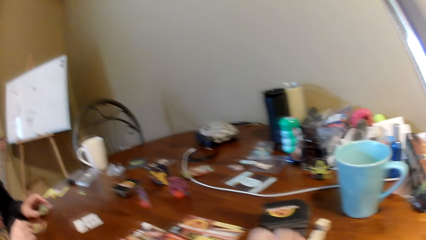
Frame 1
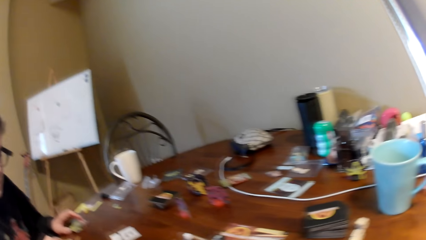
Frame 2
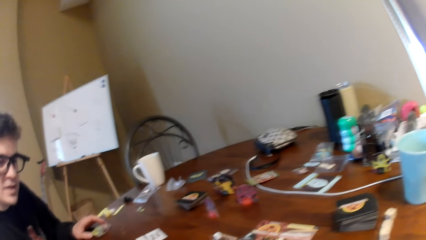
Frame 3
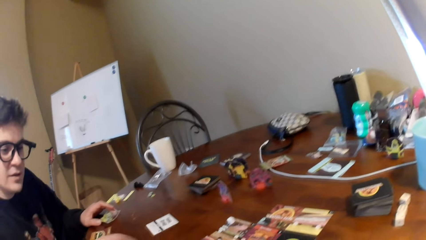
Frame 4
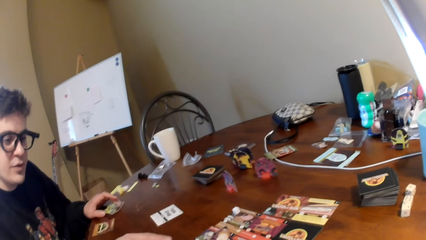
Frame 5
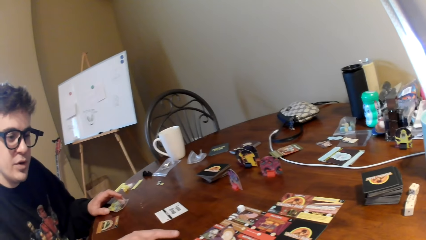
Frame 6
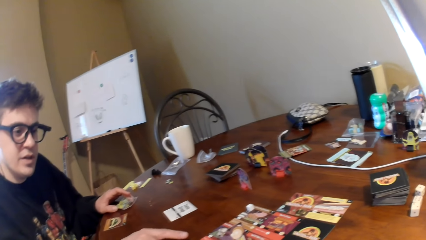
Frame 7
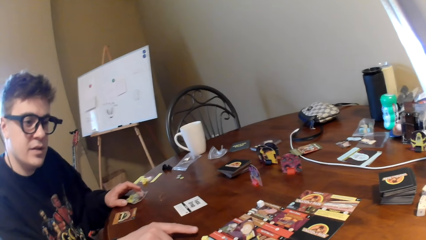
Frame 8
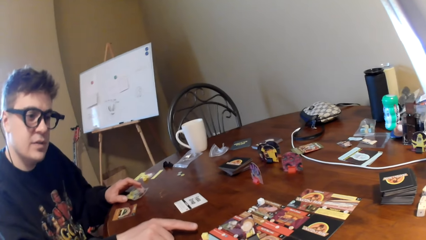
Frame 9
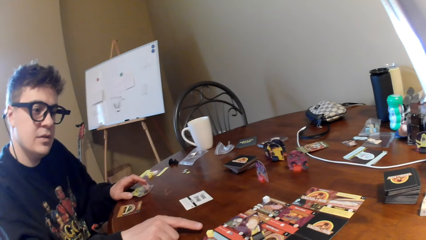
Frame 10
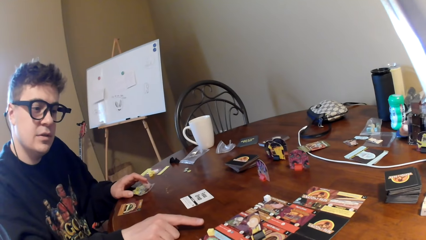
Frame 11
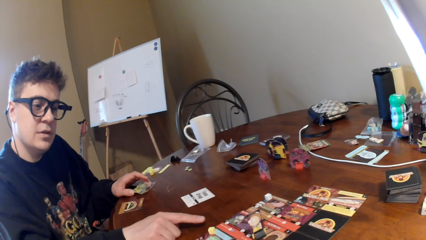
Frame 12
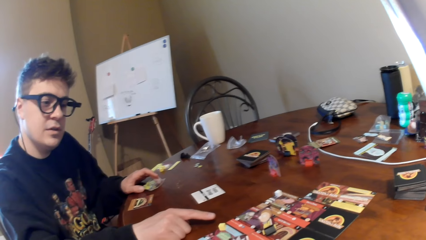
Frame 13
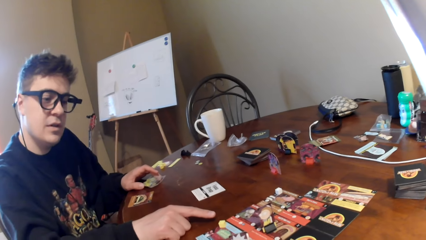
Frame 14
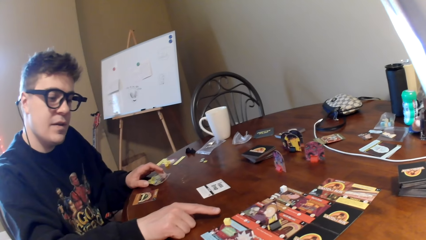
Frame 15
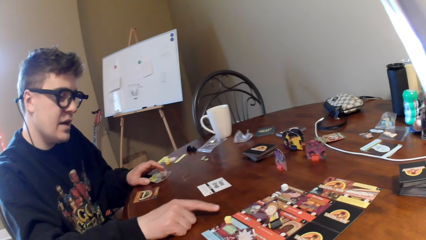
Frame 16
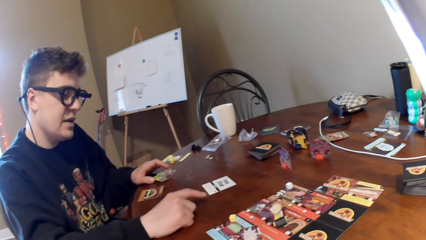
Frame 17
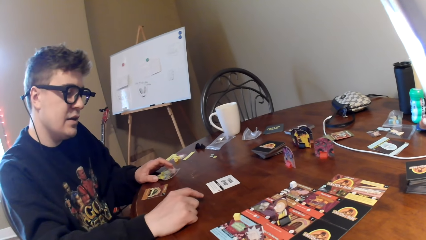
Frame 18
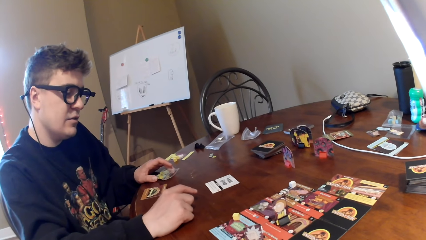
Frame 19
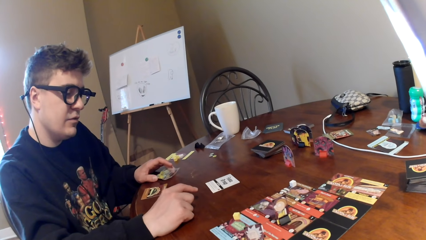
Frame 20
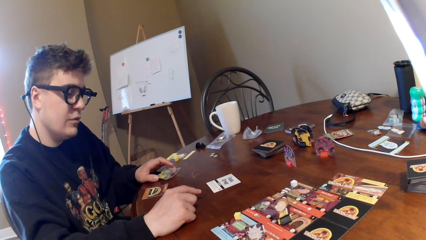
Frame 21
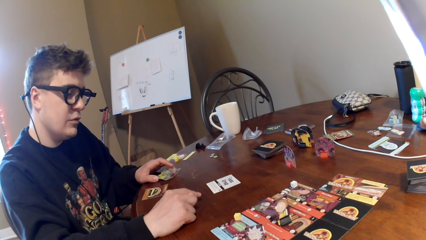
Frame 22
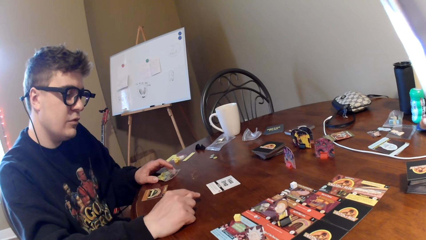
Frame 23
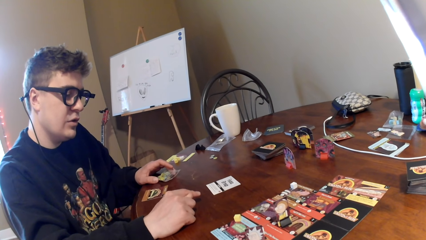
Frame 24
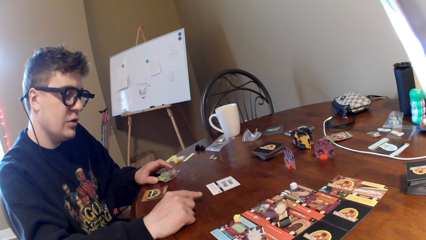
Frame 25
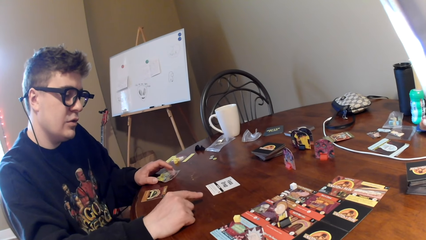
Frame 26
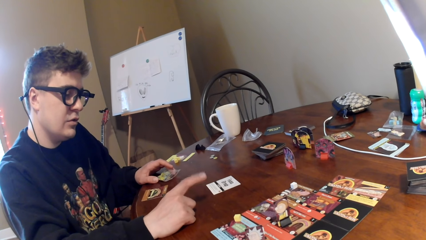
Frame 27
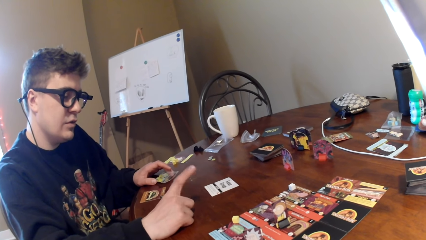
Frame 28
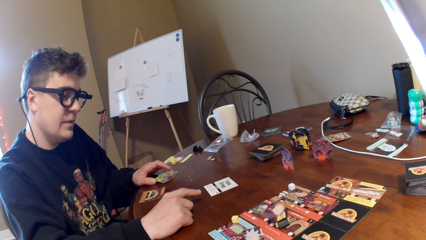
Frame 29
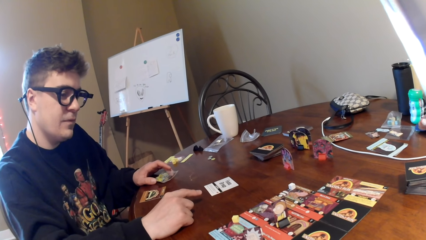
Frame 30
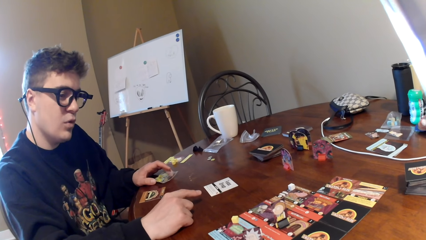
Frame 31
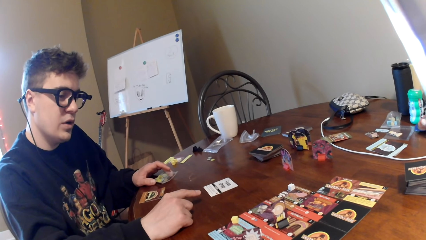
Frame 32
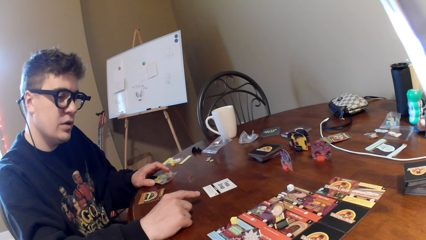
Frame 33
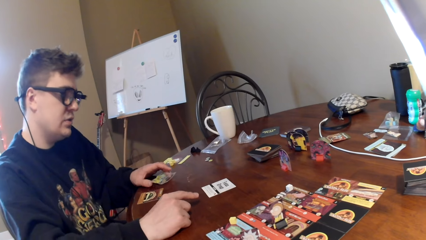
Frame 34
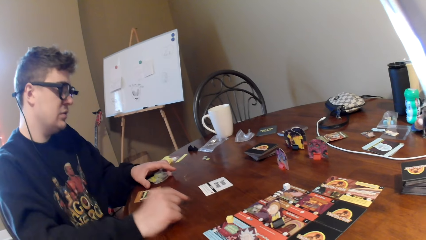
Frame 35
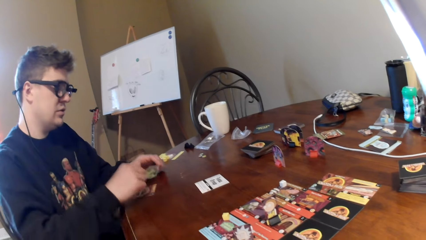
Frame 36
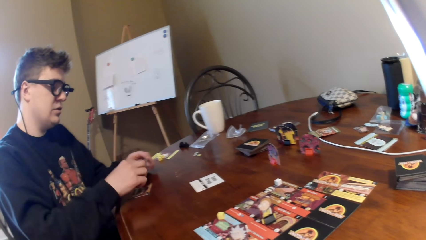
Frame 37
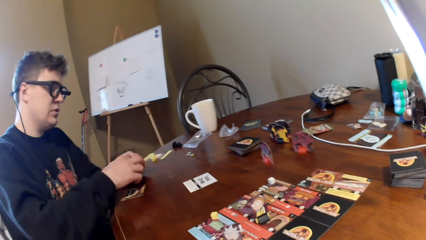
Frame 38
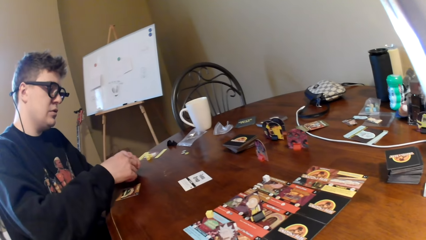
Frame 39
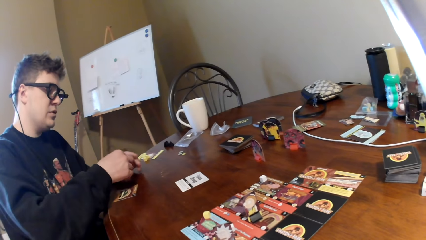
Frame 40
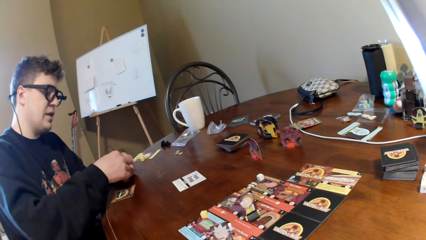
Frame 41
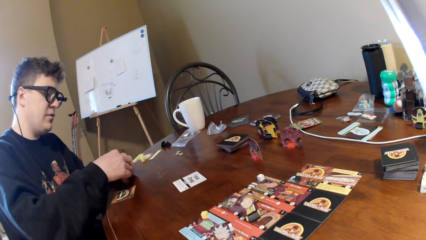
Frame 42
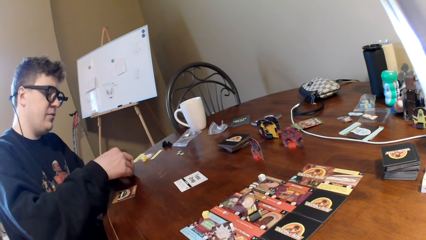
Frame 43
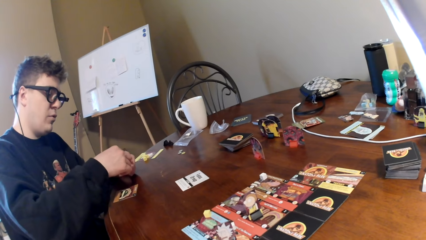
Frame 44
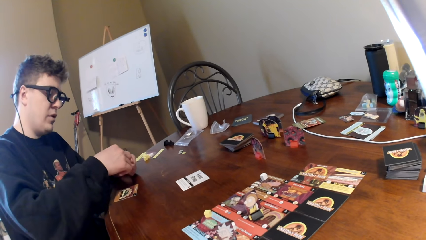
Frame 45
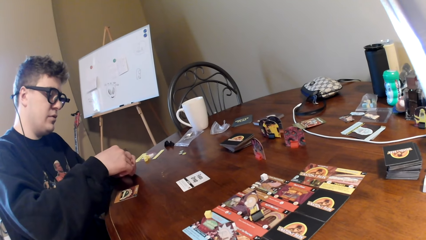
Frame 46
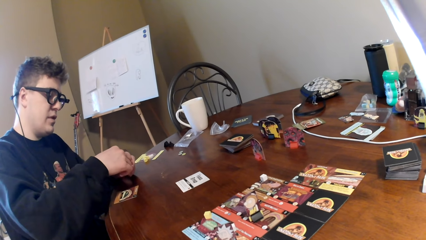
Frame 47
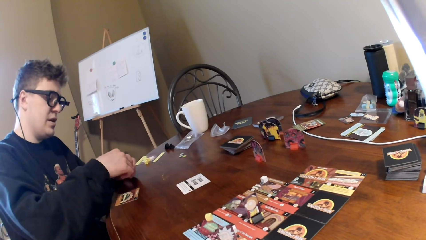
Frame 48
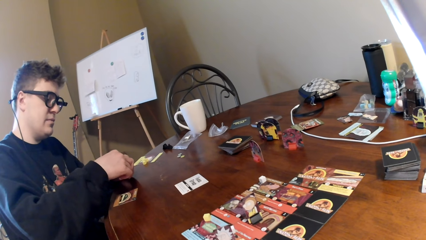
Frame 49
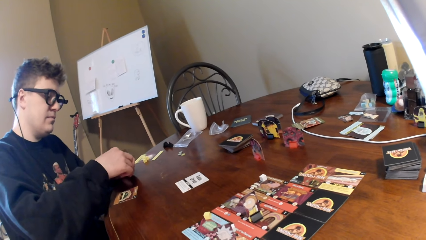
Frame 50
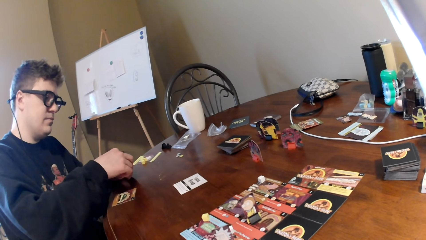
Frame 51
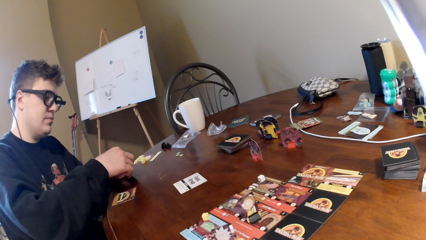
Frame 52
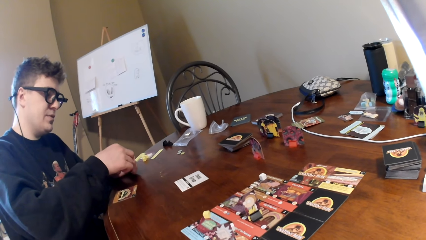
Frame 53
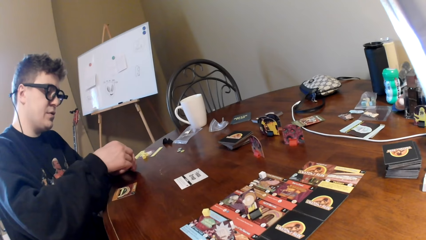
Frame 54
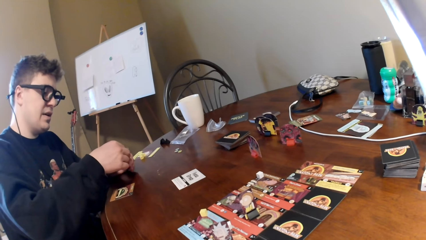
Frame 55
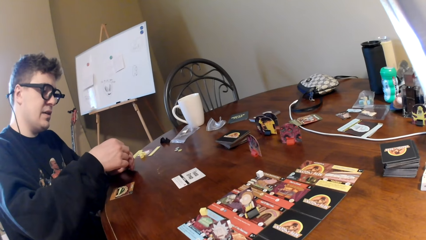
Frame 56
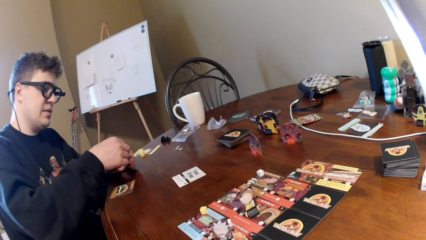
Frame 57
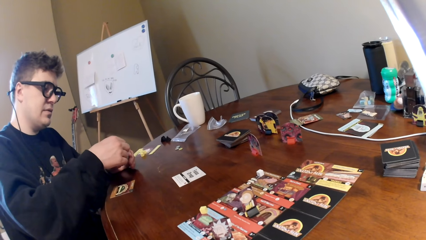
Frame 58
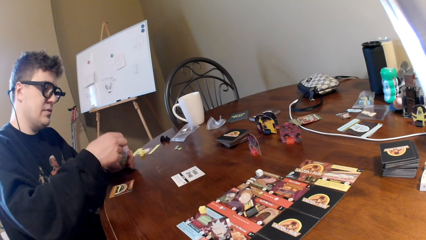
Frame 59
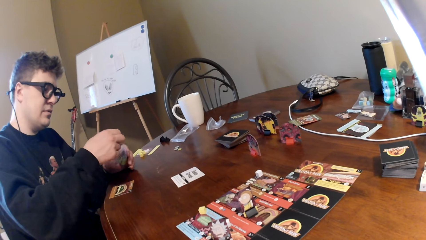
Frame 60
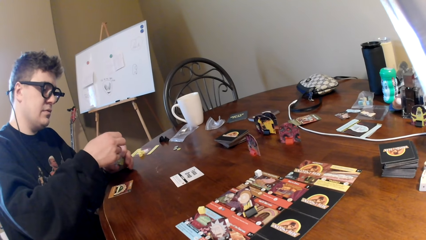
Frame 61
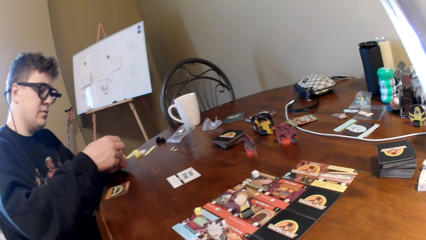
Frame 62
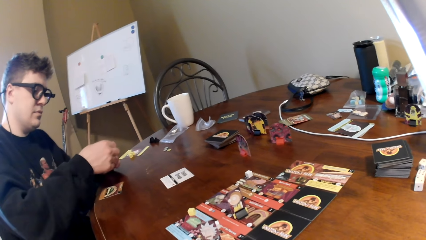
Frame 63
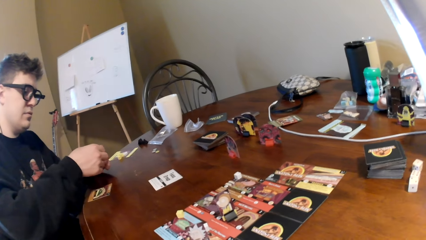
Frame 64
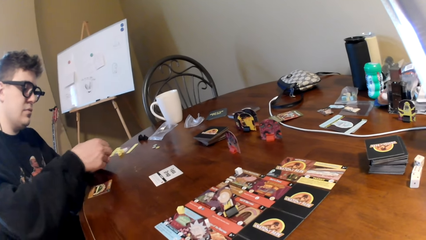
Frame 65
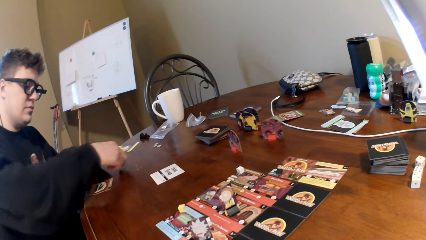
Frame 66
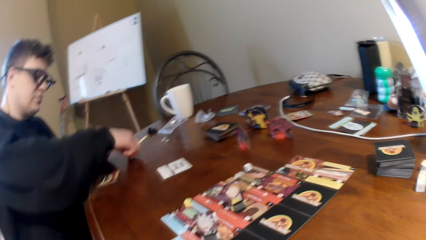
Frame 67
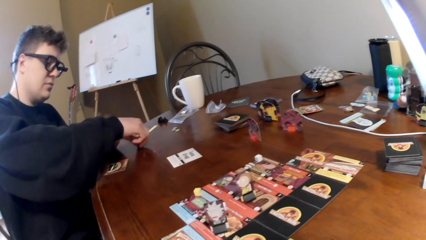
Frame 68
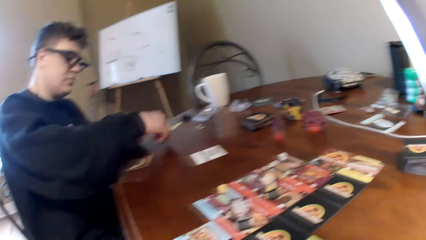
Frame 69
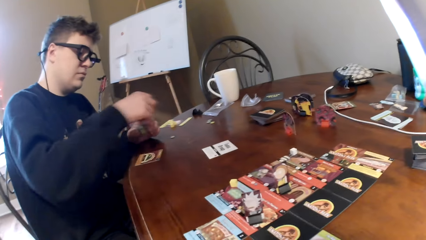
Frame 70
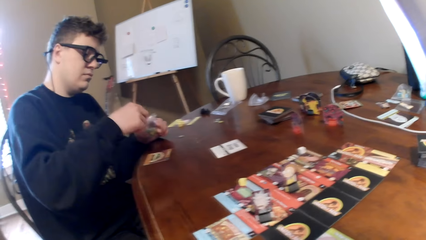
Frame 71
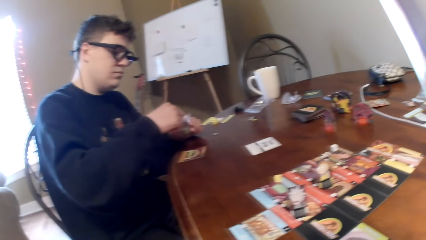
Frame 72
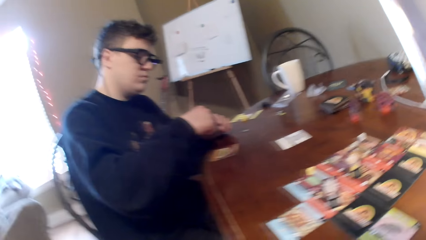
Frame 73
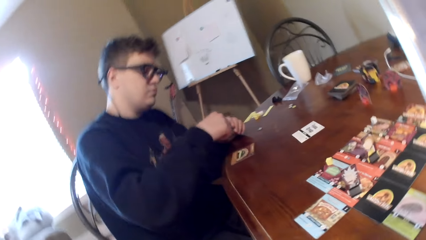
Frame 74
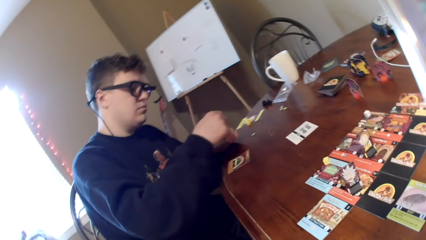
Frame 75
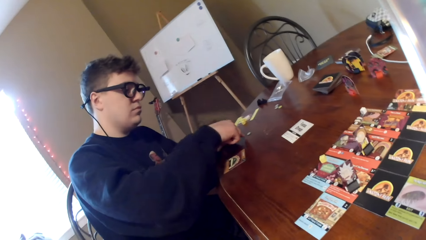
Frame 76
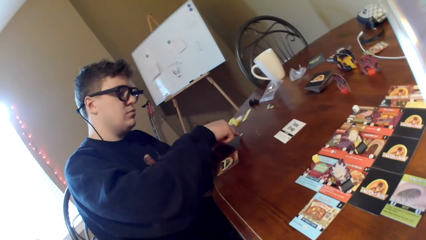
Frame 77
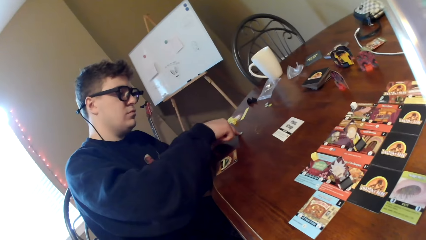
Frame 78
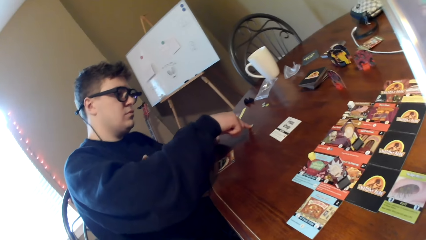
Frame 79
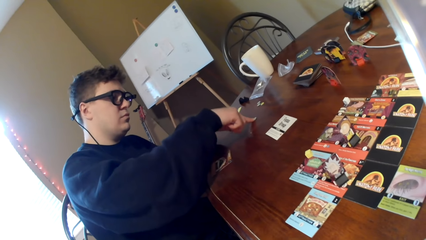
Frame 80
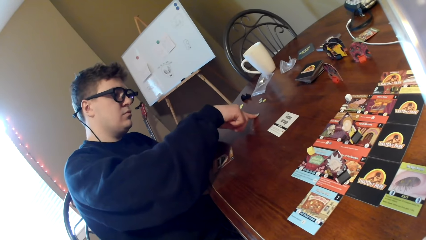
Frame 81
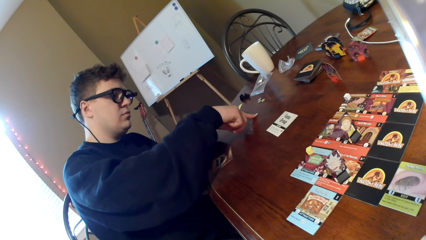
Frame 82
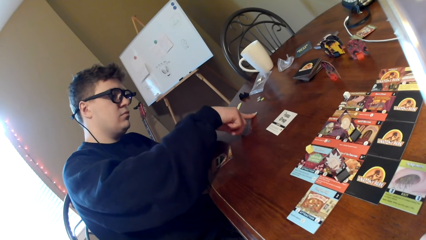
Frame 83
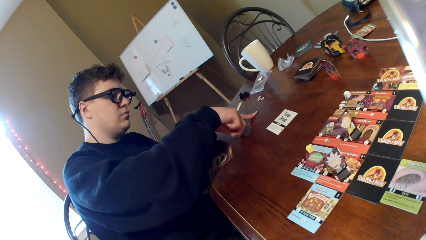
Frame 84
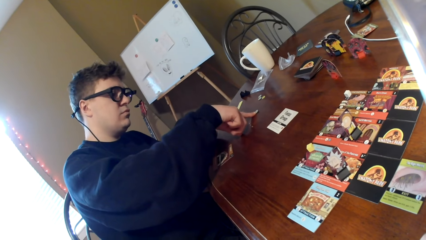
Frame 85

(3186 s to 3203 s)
The man talks to the camera wearer. The man points at the cards on the table. The man moves a dice on the table.
